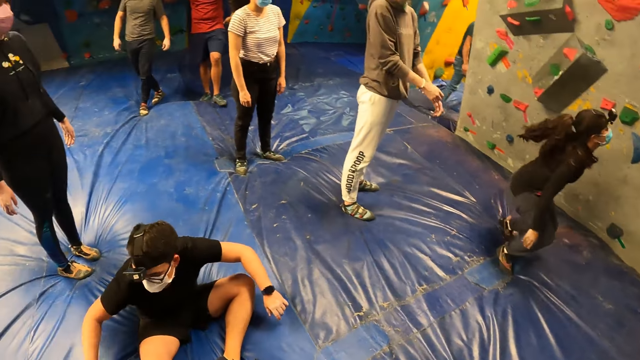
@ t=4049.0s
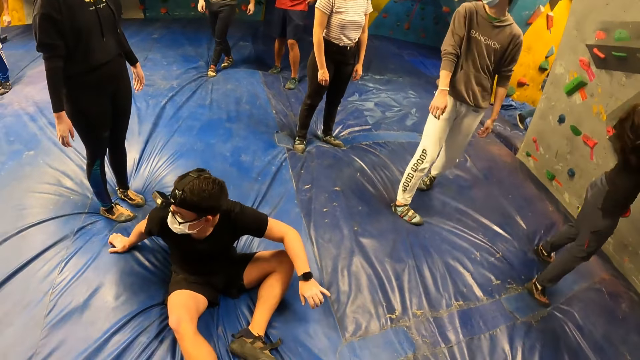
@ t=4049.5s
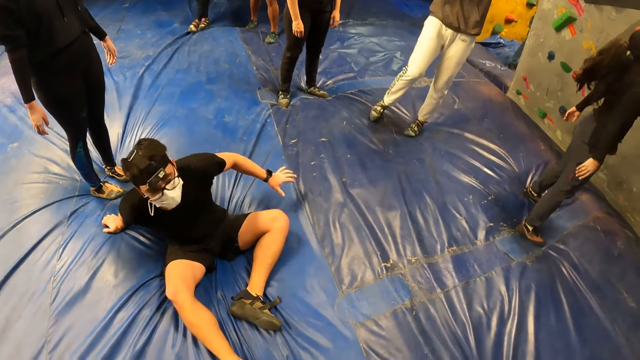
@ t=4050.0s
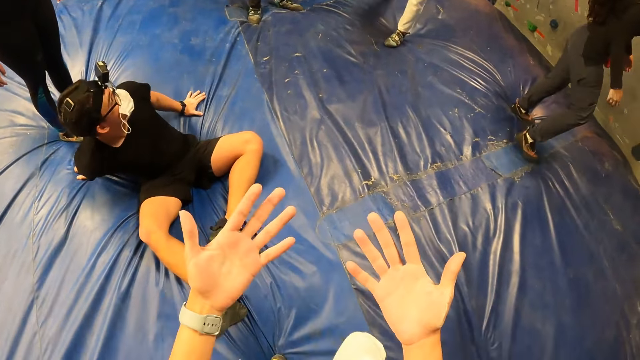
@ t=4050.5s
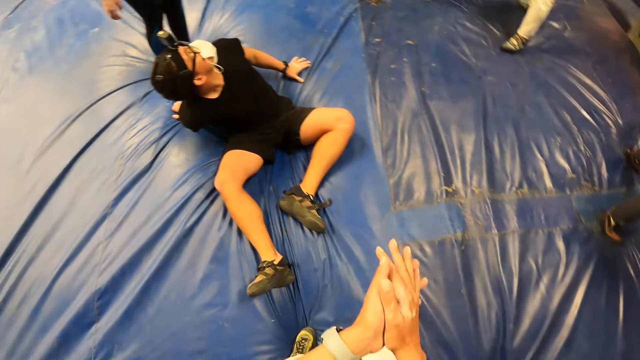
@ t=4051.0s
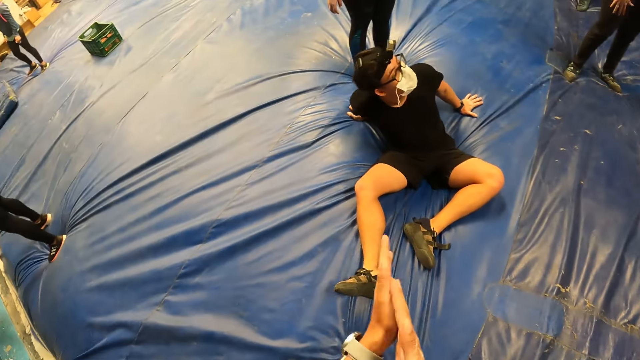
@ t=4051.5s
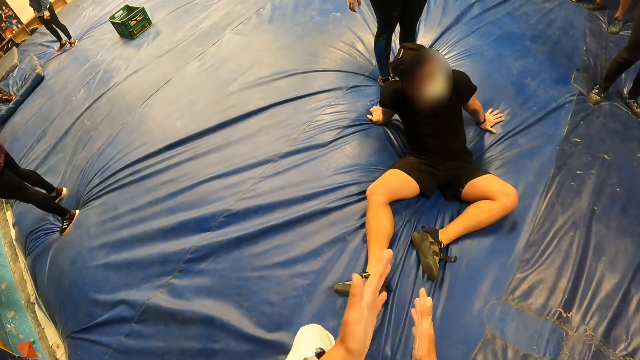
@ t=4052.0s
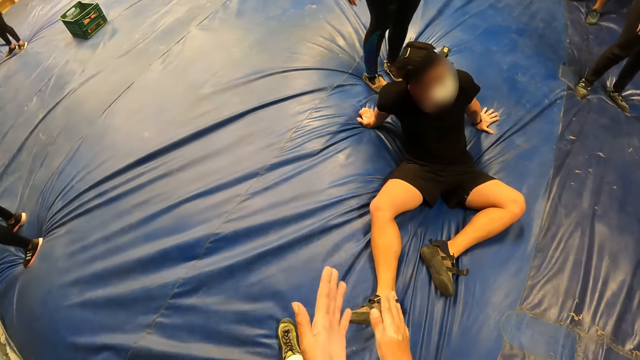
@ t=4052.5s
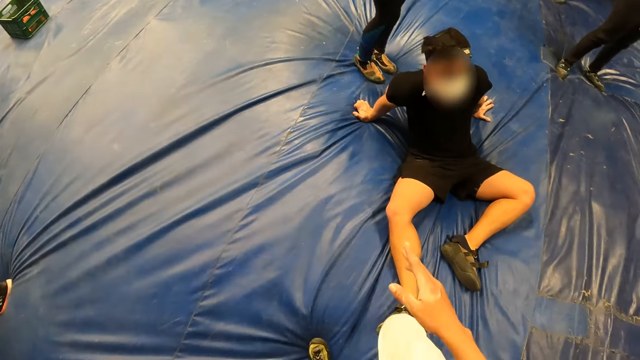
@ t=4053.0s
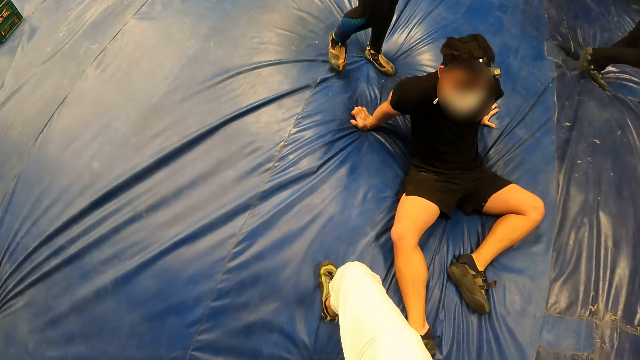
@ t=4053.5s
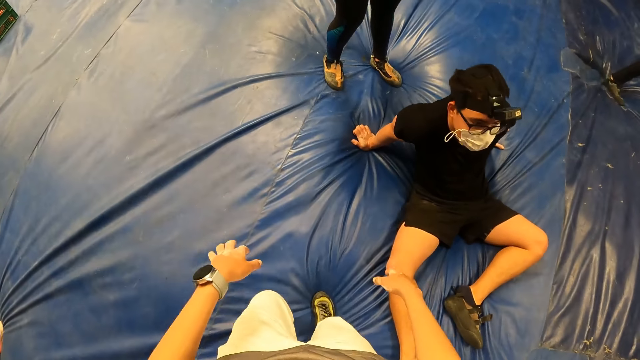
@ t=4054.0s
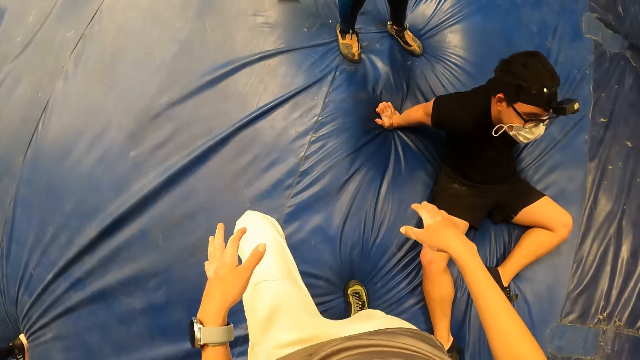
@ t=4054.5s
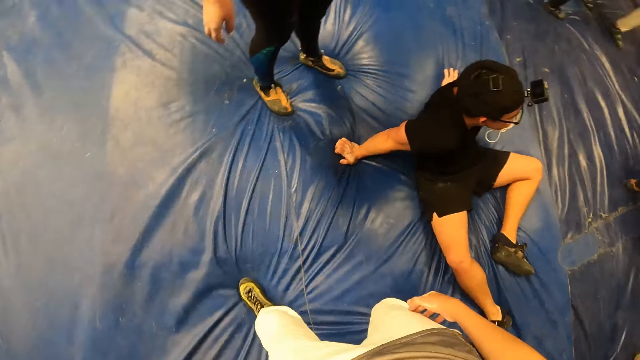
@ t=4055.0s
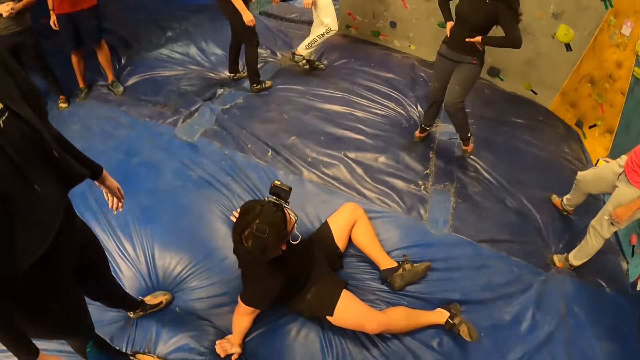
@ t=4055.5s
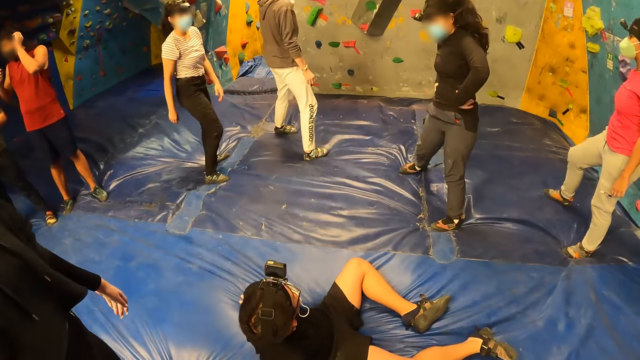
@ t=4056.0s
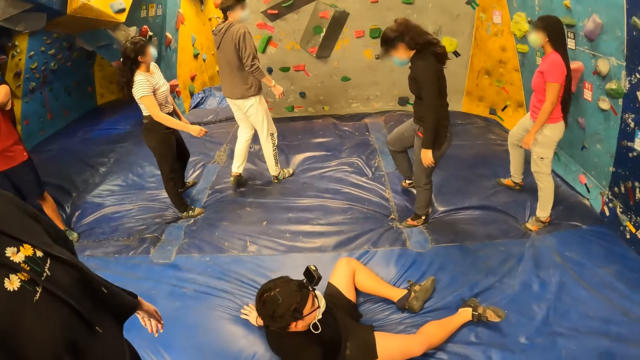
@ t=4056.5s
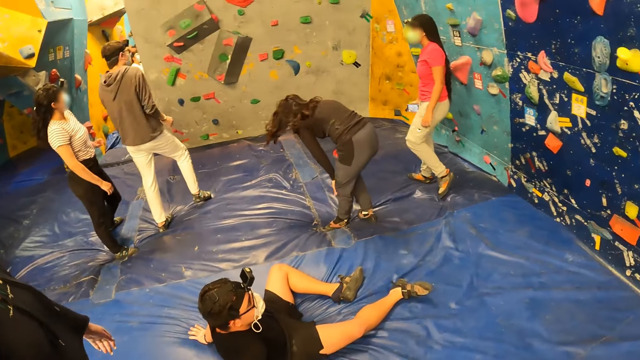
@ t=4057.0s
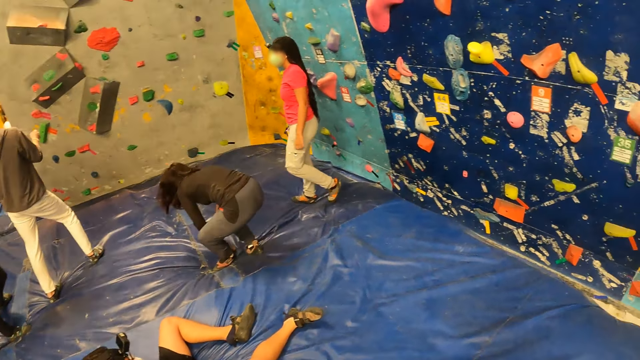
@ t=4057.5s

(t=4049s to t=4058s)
A man swings hands. Another man sits. The camera wearer dusts both hands.

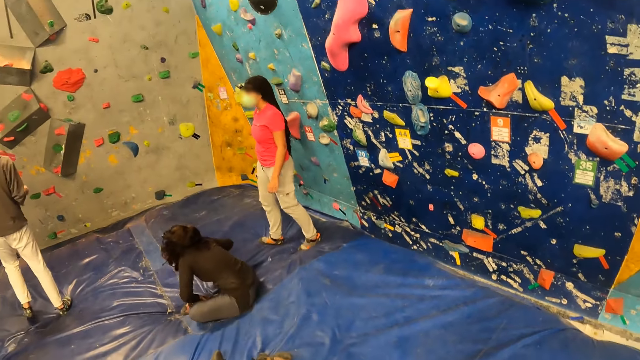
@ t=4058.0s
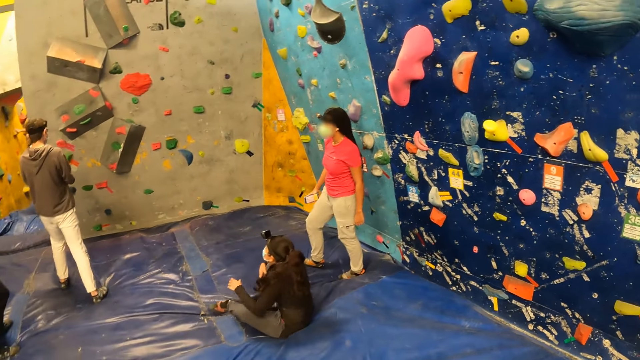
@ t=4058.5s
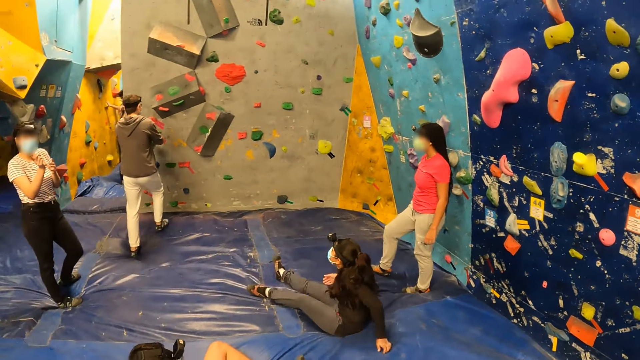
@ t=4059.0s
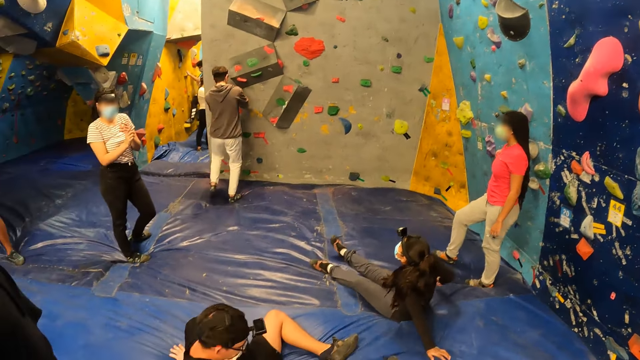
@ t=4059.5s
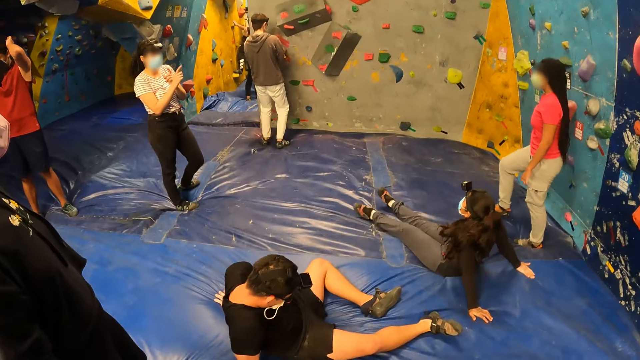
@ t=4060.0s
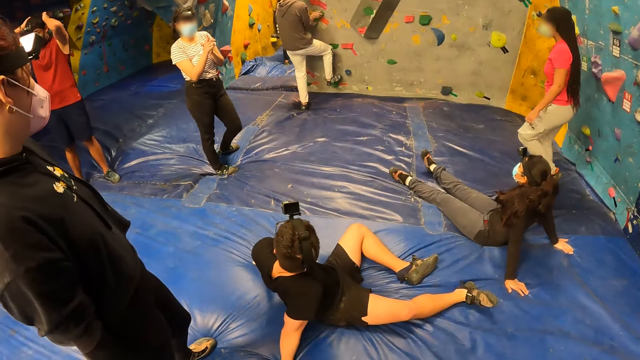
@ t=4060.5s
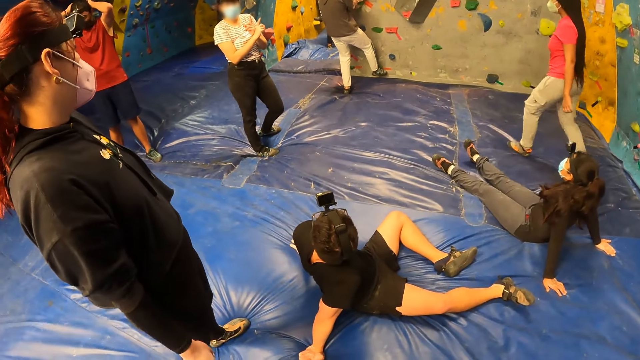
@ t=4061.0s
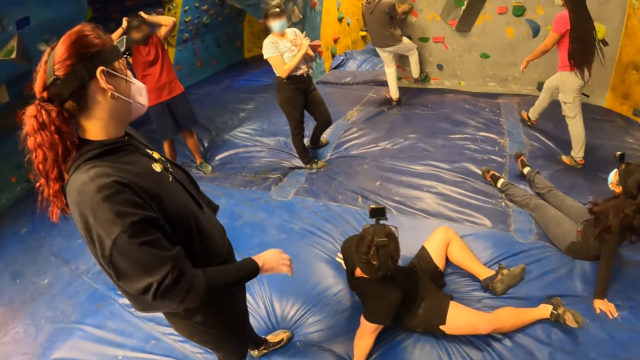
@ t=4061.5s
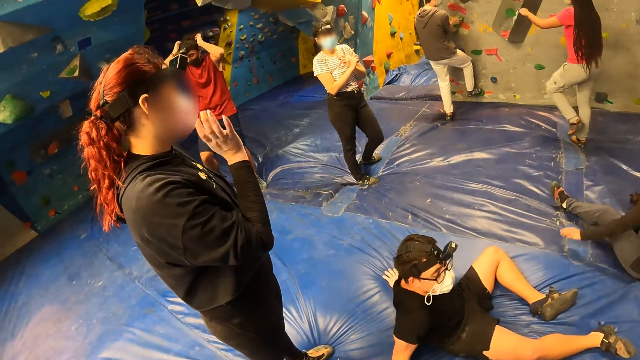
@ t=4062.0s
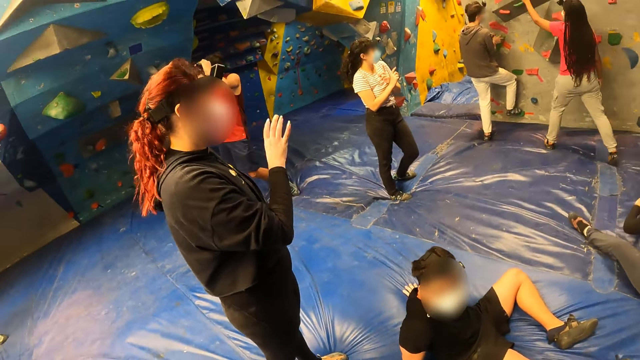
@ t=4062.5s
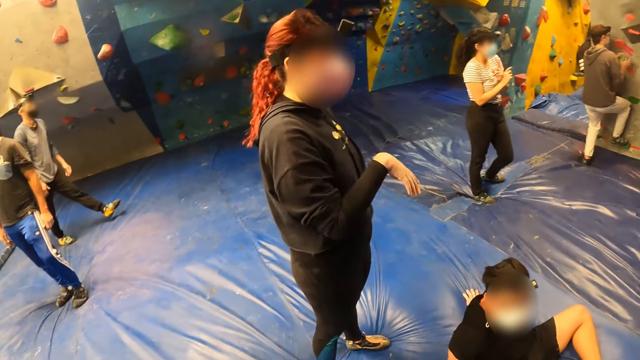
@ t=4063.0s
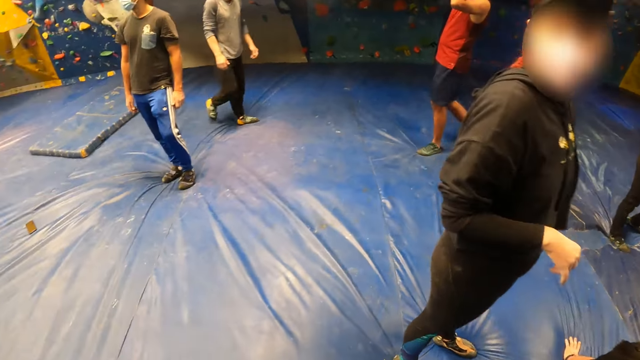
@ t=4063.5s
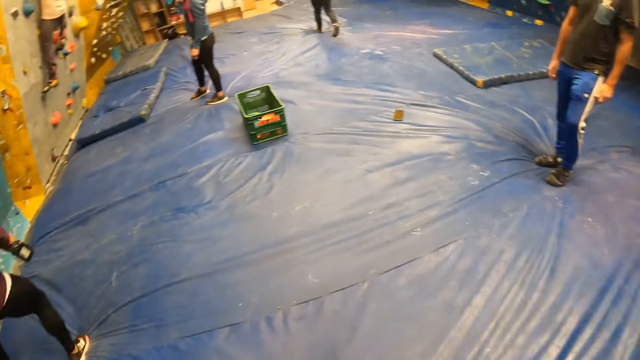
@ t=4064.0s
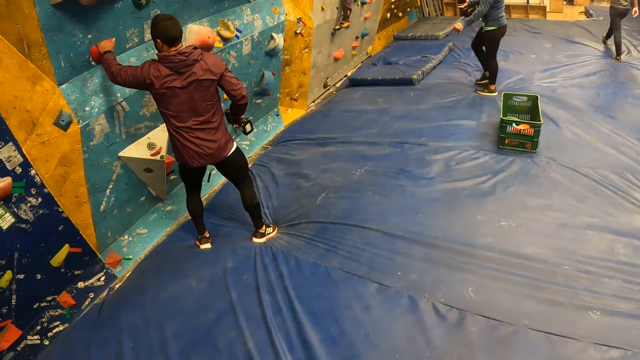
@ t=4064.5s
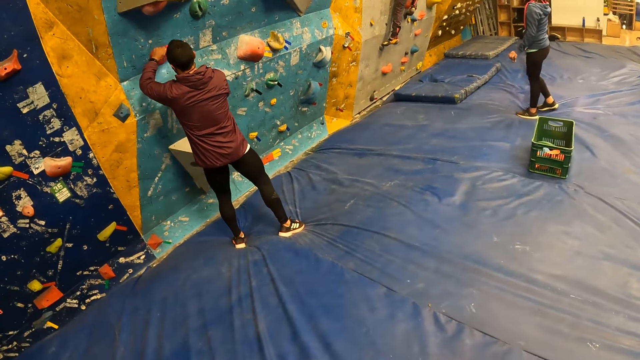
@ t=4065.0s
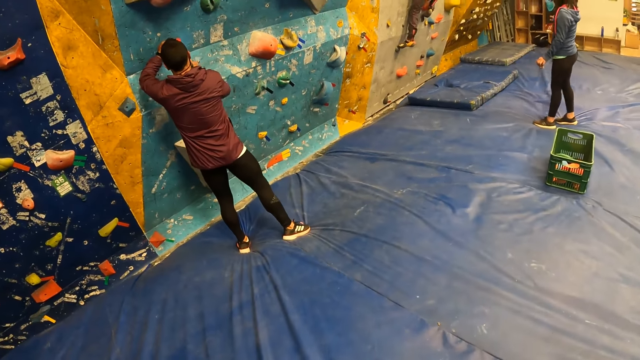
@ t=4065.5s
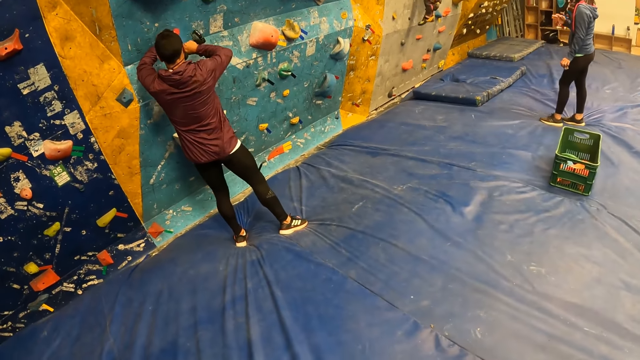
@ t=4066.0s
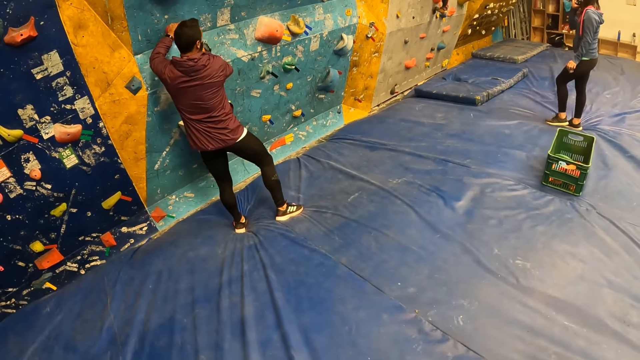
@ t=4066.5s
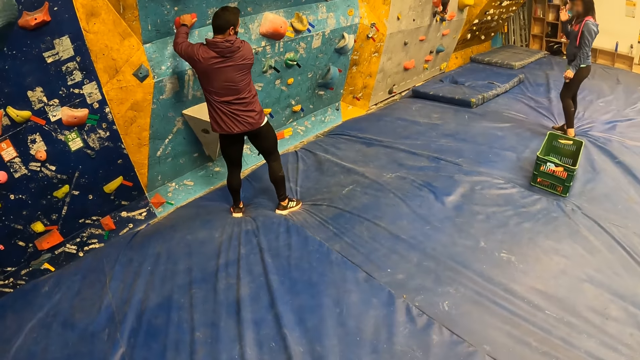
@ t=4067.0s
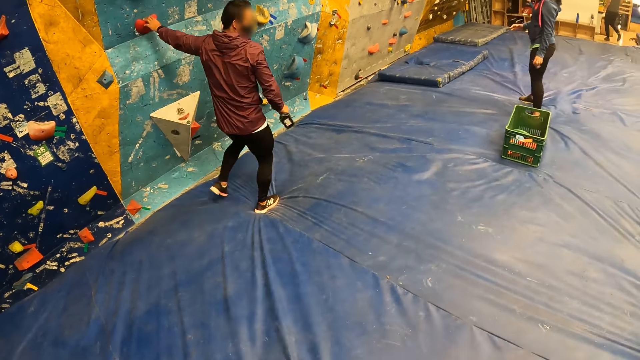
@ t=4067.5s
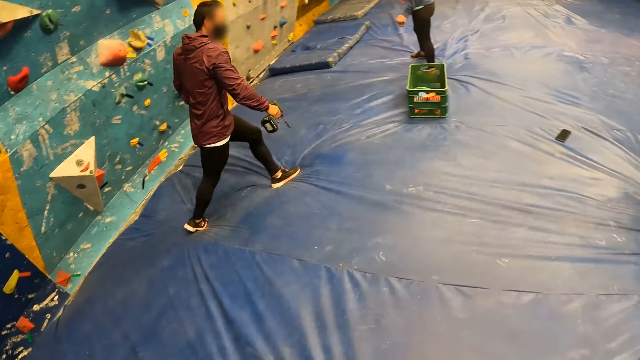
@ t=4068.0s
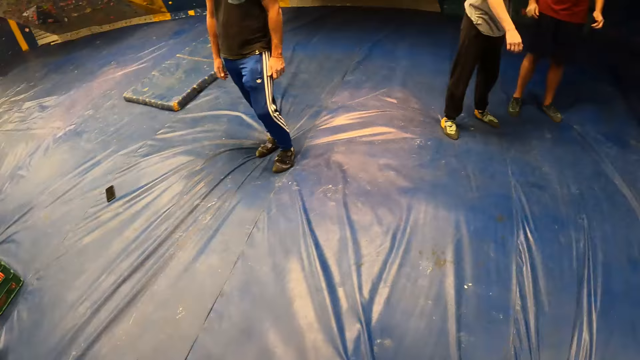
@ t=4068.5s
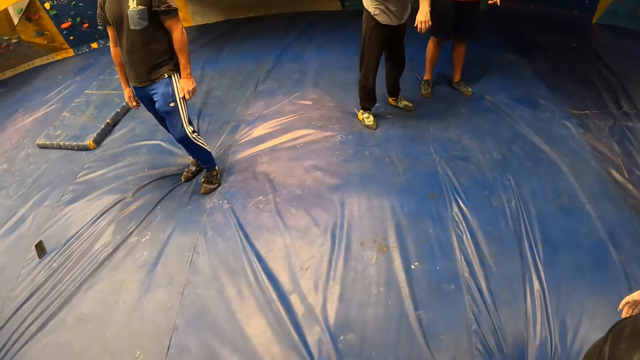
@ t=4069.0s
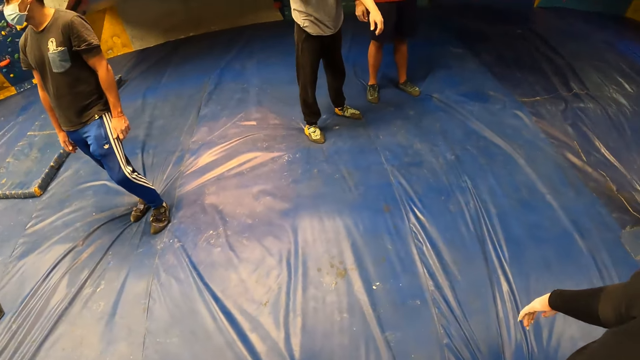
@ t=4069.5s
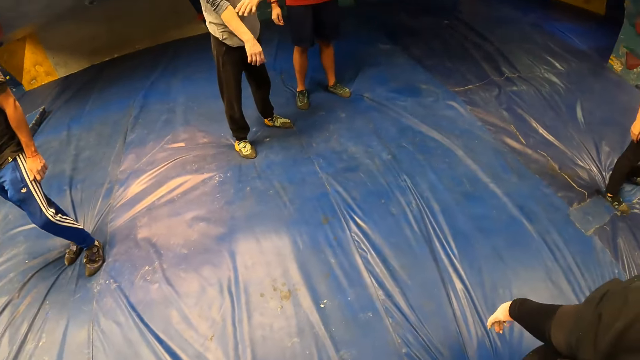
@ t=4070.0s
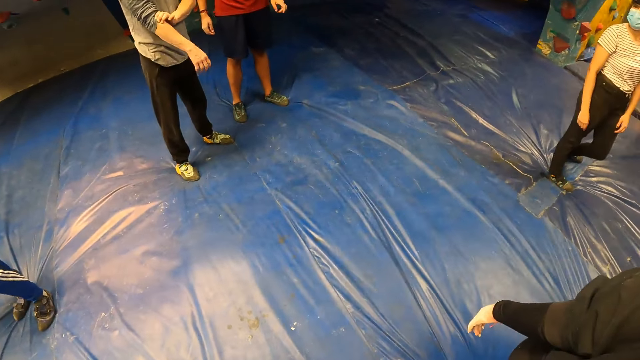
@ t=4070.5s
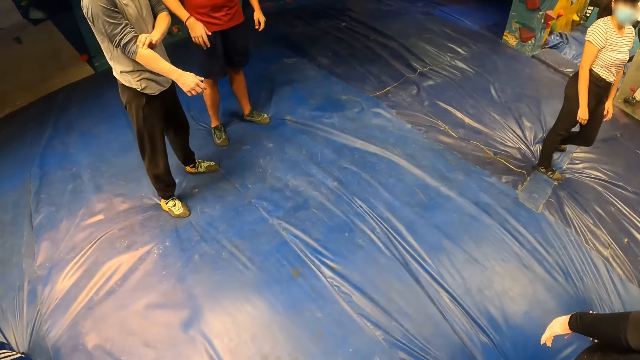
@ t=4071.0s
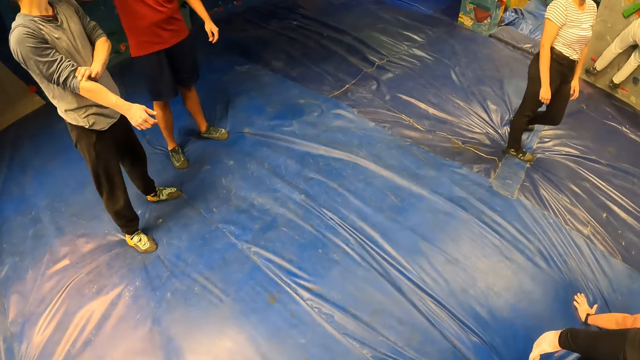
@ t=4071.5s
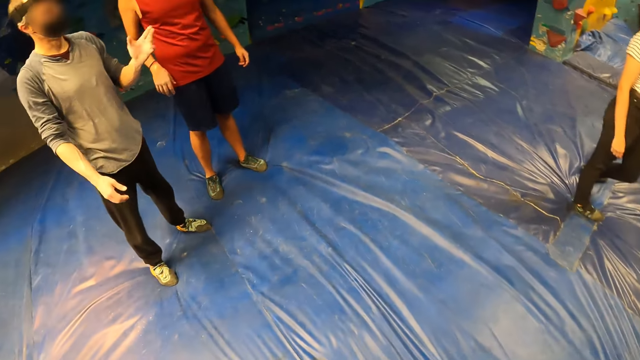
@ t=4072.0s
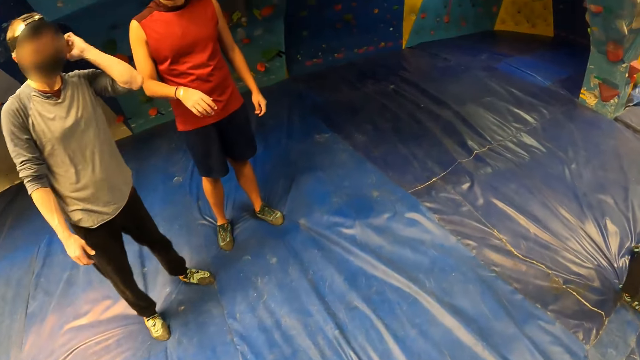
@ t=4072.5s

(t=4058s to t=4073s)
A man touches the bouldering wall with both hands. A woman touches the climbing hold on the bouldering wall. Another man holds a drill in his right hand. The other man touches a climbing hold on the bouldering wall with his left hand. He drills the climbing hold on the bouldering wall with the drill in his left hand. A third man drills the climbing hold with the portable drill in his right hand. A man holds a wall grip and moves around.
